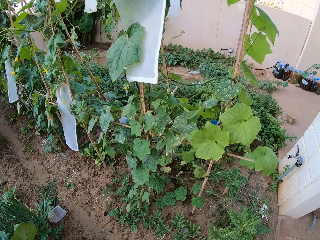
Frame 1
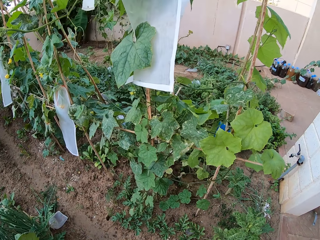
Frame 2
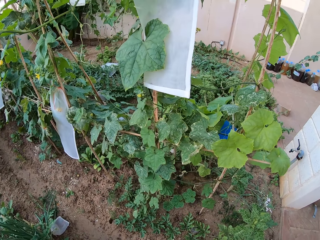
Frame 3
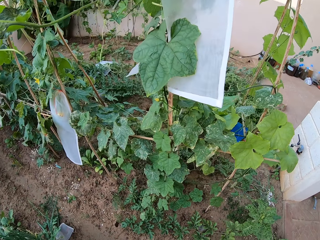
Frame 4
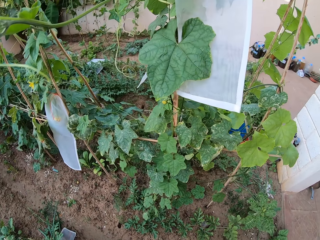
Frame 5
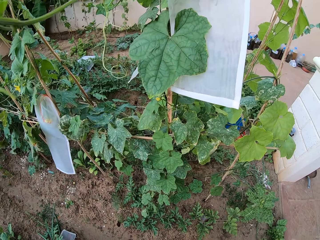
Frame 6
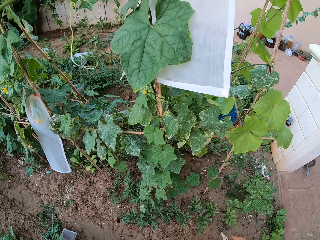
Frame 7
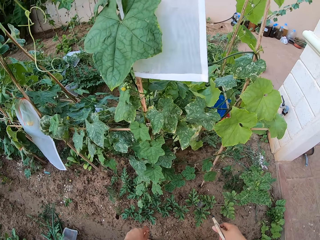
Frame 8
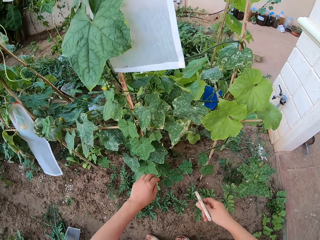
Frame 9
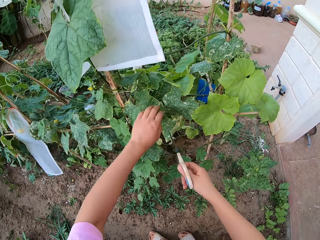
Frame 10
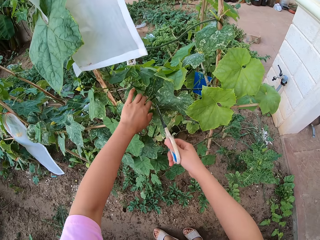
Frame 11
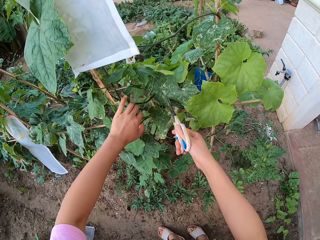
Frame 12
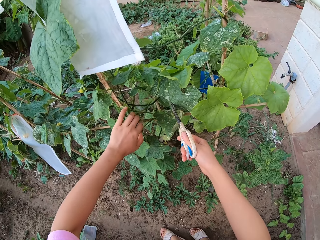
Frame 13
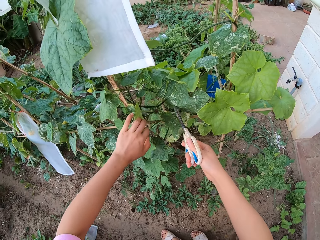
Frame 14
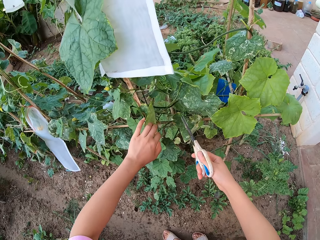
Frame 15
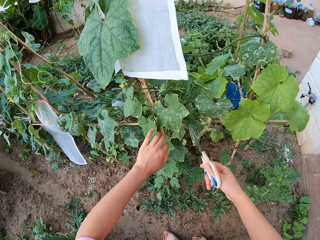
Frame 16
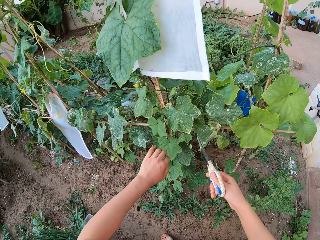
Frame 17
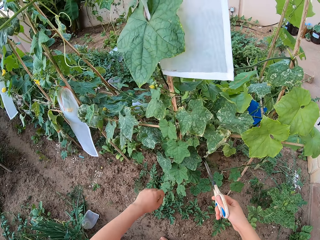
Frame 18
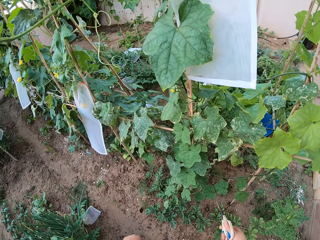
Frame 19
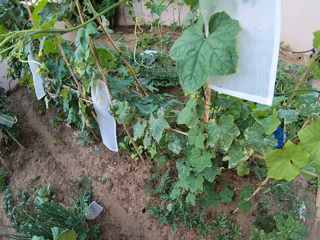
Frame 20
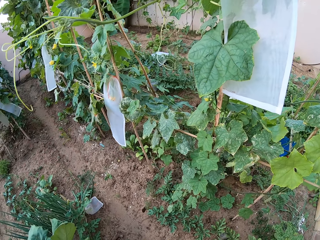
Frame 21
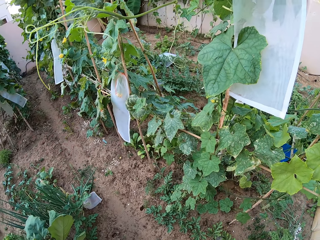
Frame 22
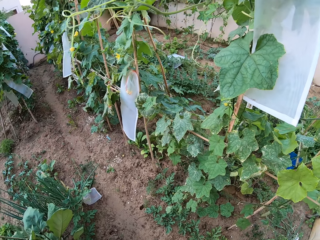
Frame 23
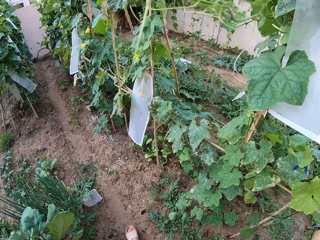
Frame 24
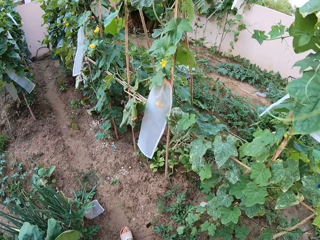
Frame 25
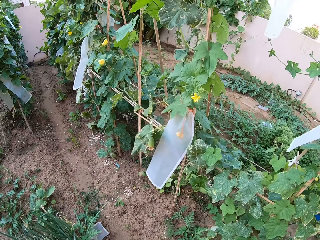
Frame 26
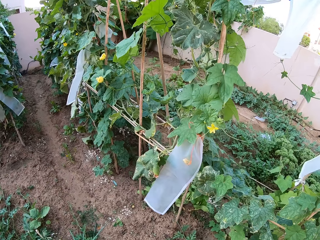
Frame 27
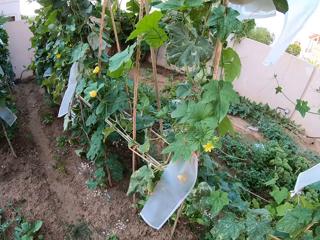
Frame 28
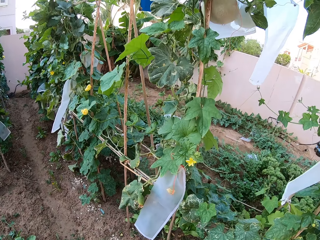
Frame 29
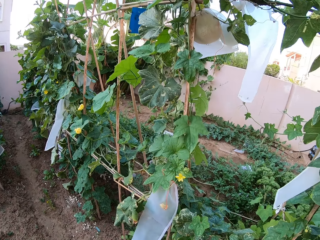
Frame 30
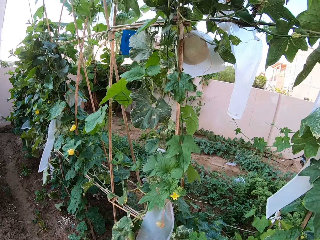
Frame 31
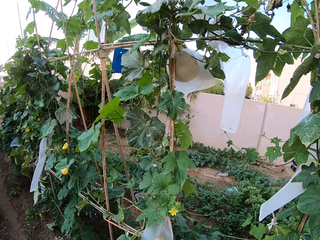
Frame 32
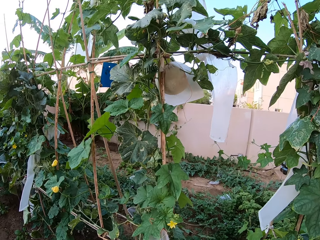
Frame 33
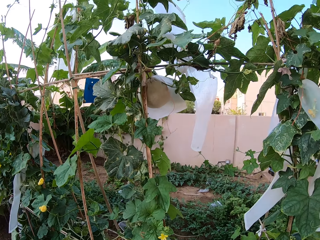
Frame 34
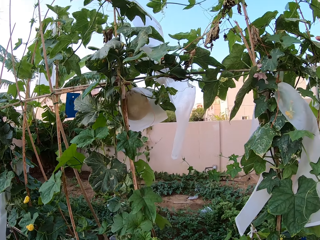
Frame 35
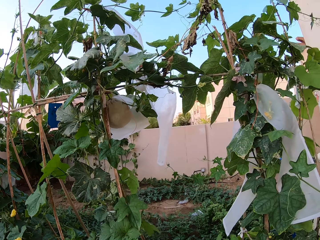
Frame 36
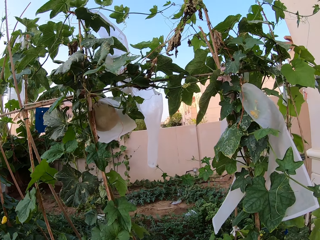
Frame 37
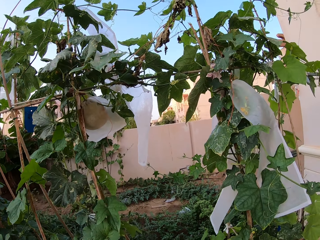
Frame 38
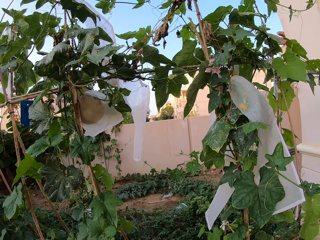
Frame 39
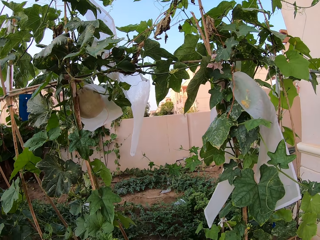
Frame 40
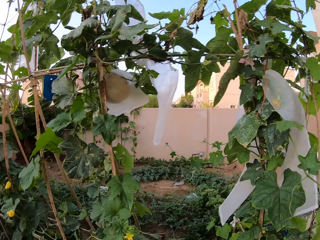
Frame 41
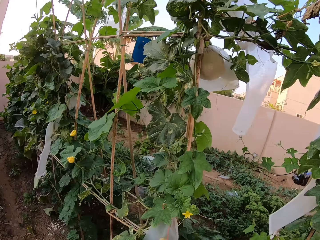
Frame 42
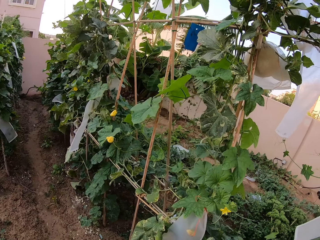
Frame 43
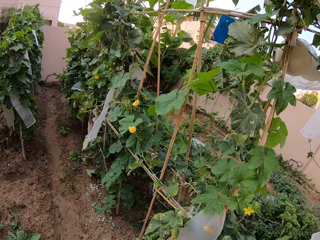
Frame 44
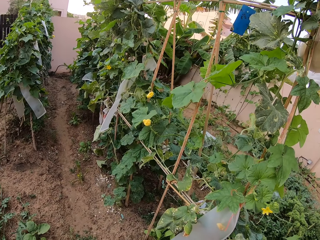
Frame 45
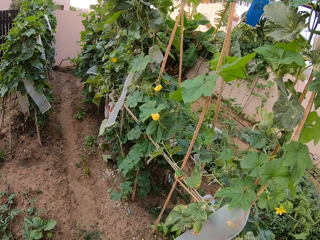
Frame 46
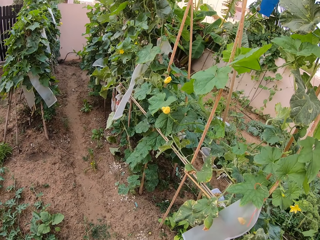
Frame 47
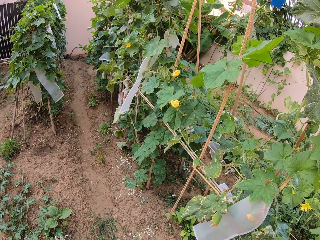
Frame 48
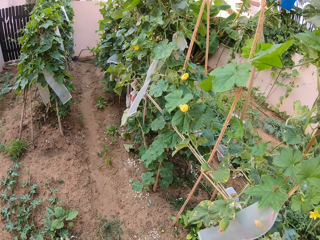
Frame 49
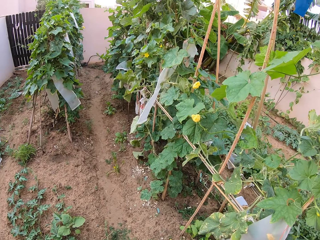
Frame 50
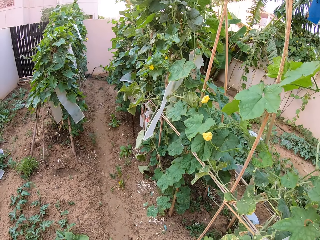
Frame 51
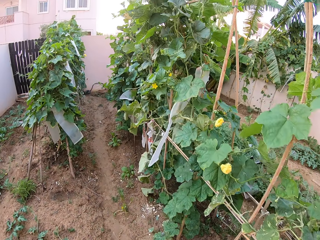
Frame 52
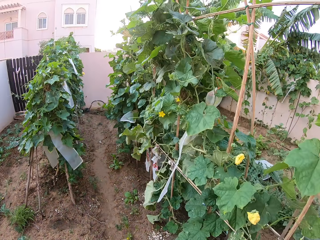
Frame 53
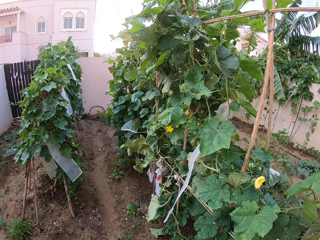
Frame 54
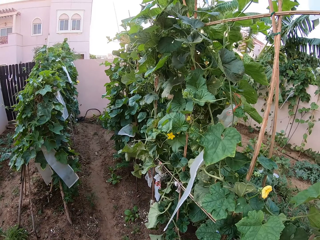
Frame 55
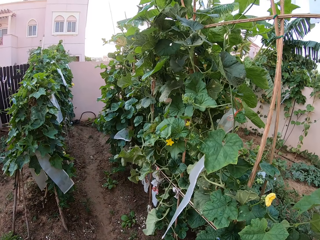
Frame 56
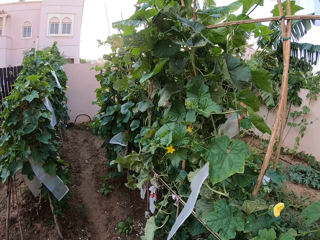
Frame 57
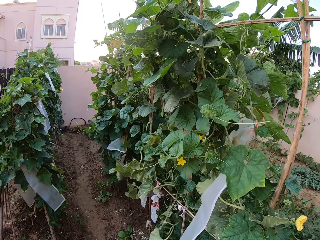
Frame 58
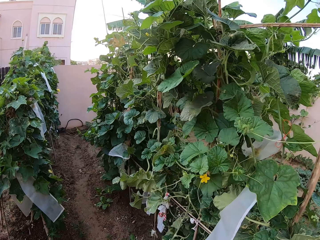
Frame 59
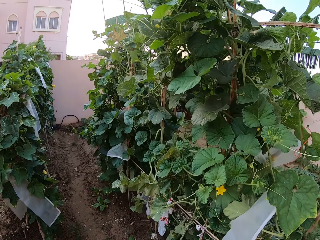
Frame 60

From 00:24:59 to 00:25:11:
The camera wearer moves the leaves.

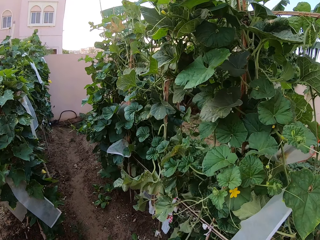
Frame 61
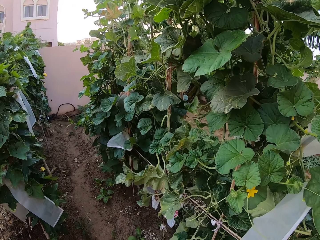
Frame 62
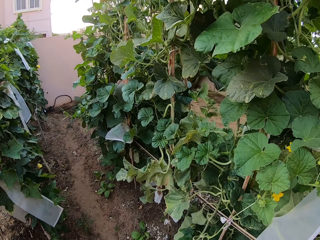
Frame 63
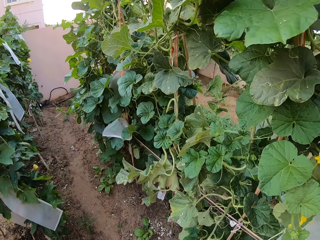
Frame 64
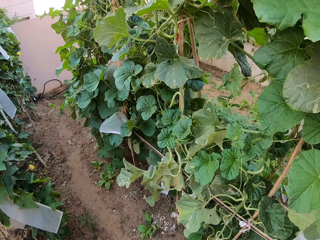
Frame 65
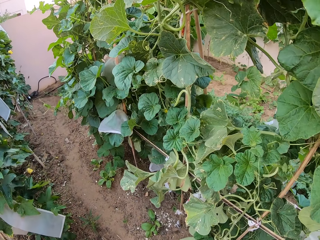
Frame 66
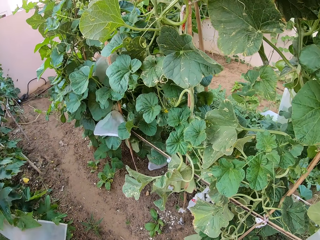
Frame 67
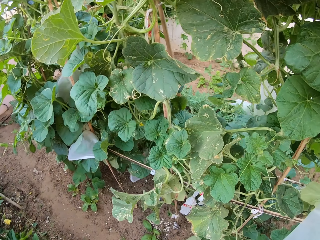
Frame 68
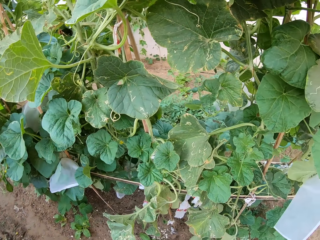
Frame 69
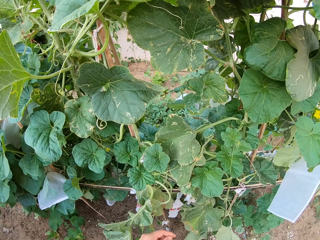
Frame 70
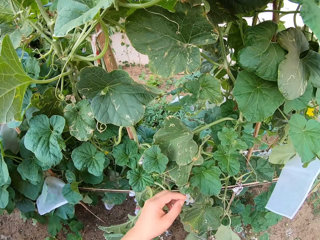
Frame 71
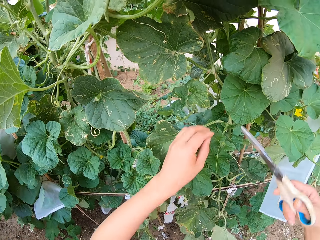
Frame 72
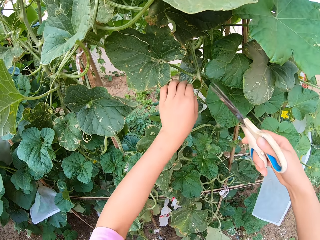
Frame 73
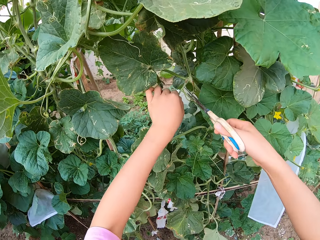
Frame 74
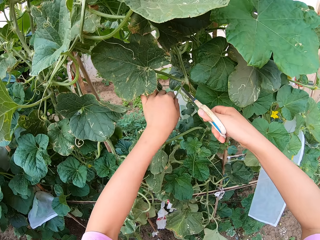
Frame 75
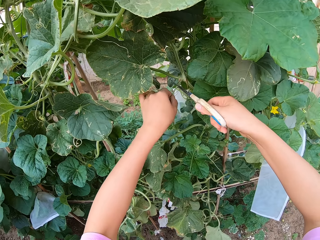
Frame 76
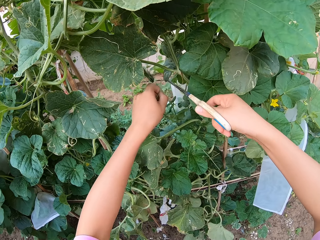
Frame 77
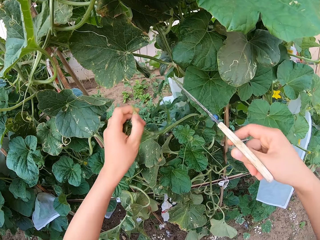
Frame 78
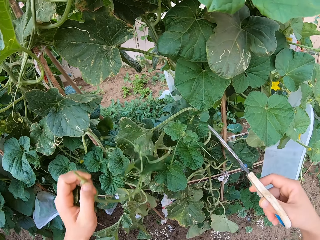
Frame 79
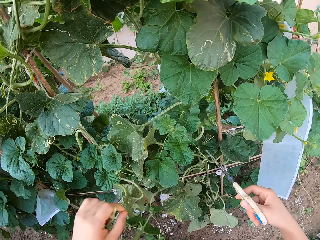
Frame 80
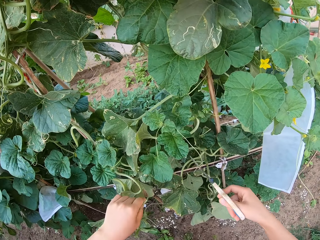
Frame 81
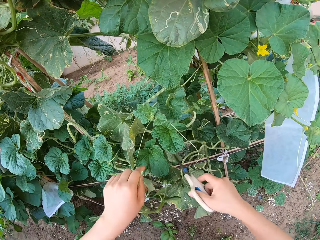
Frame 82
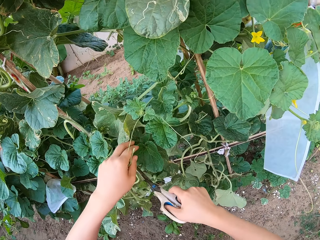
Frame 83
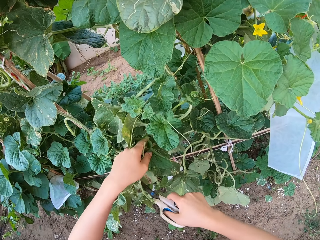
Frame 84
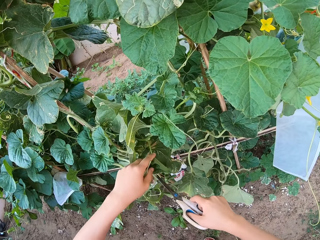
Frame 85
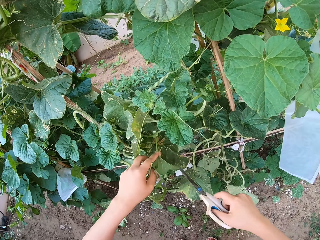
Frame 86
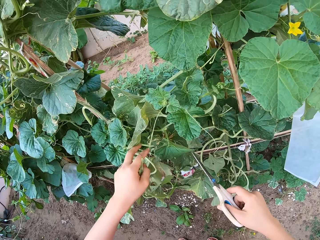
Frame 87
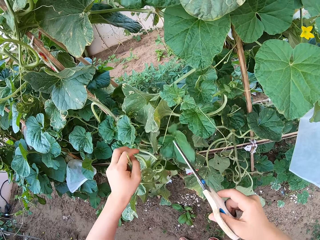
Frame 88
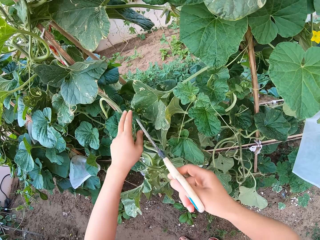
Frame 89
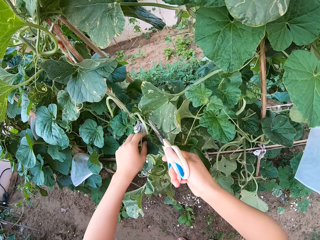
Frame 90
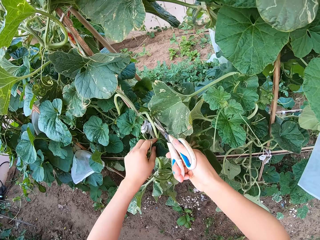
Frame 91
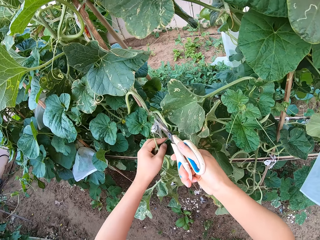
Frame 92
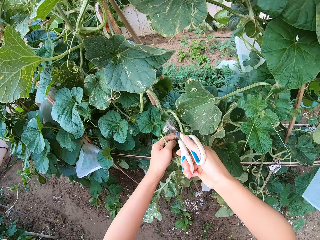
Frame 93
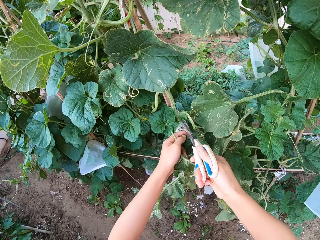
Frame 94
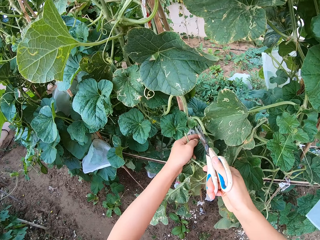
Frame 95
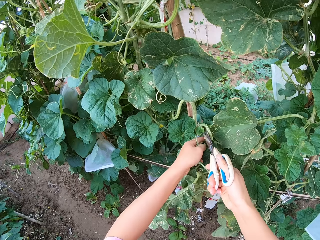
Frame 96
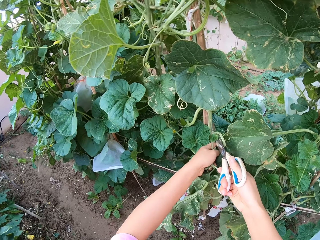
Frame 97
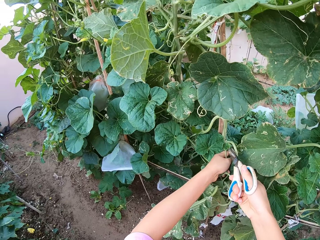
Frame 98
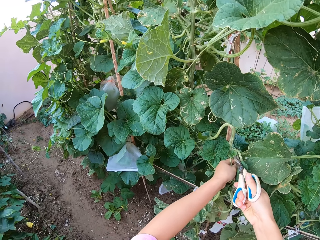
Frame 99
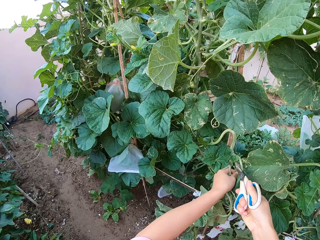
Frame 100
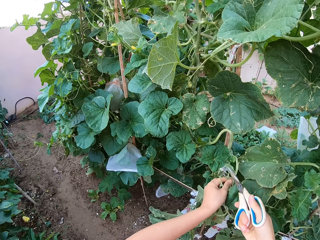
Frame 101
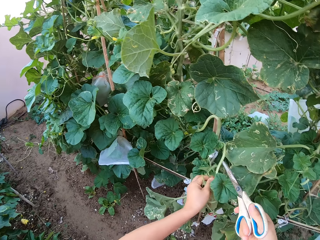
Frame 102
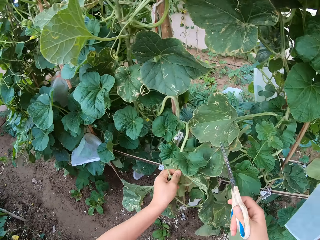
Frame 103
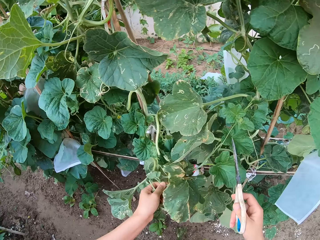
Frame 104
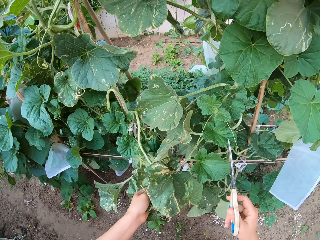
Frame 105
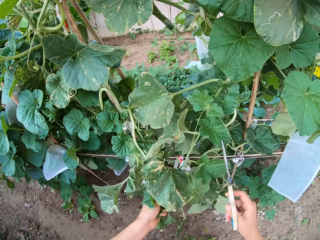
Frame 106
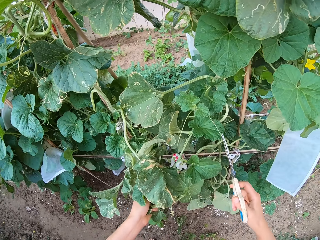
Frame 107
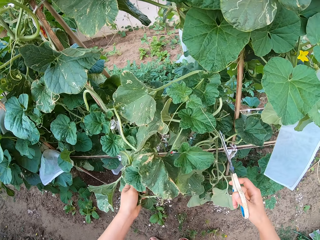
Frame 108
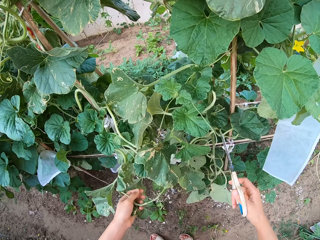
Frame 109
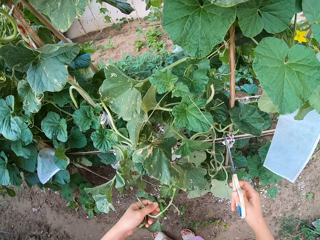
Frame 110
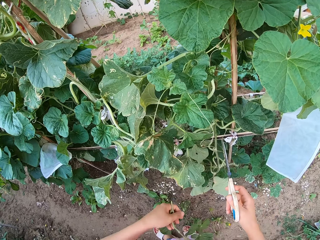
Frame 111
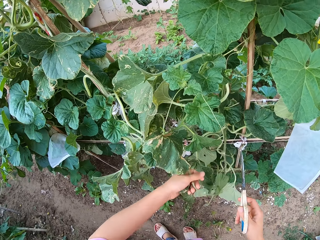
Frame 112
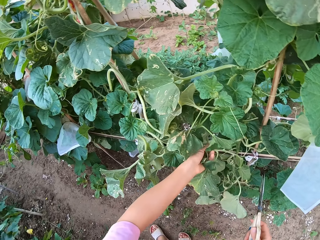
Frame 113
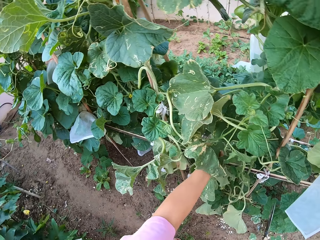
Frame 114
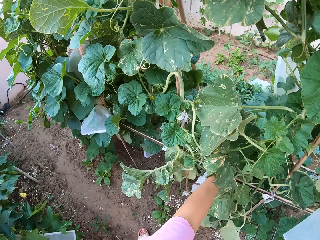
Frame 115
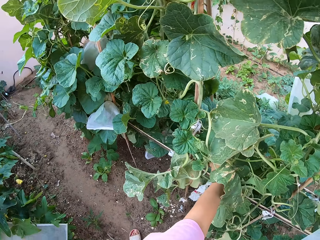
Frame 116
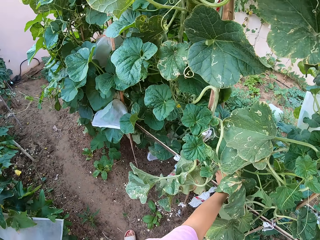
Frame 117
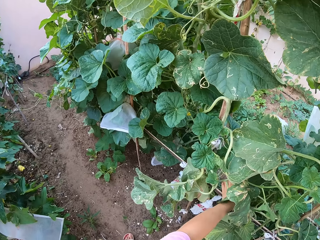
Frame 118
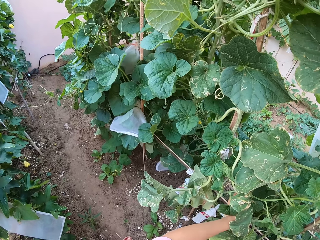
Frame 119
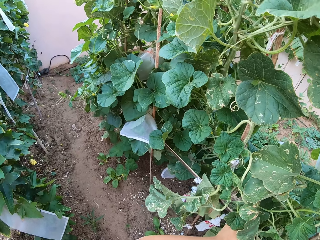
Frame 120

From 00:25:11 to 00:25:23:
The camera wearer prunes the plant branch with scissors. They touch the plant leaves. They prune the plant branch with the scissors.
